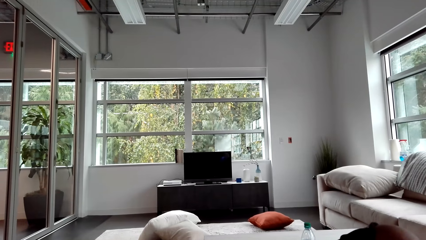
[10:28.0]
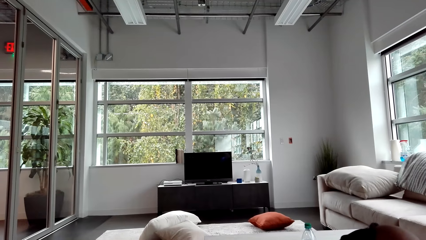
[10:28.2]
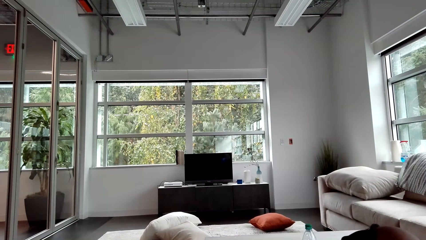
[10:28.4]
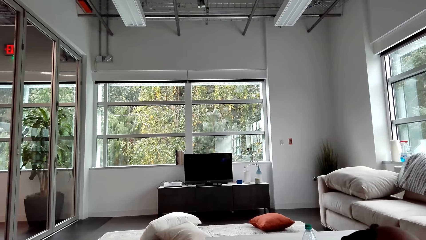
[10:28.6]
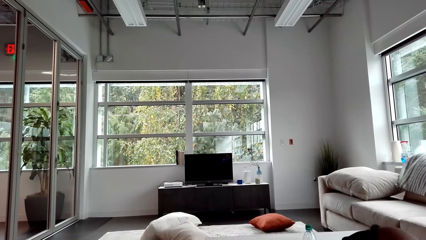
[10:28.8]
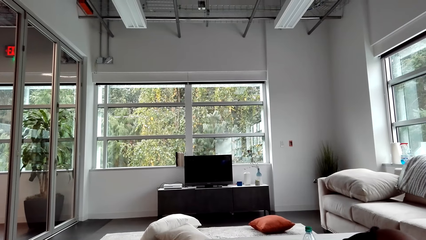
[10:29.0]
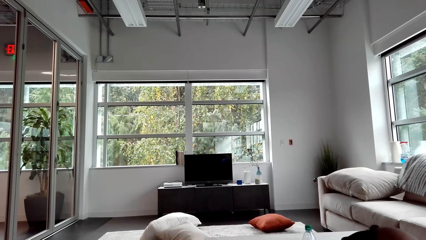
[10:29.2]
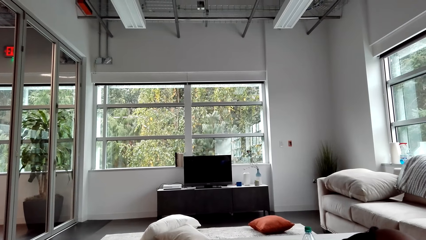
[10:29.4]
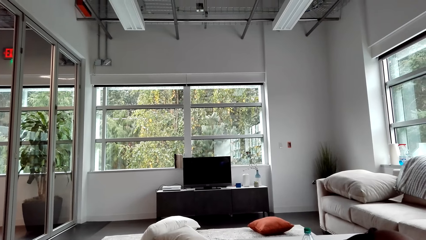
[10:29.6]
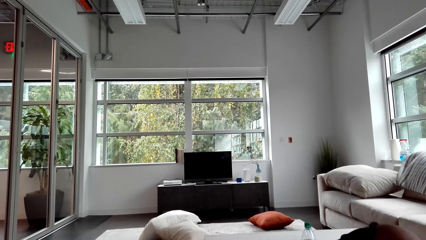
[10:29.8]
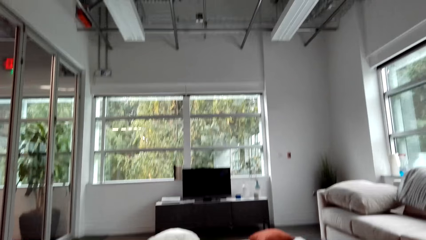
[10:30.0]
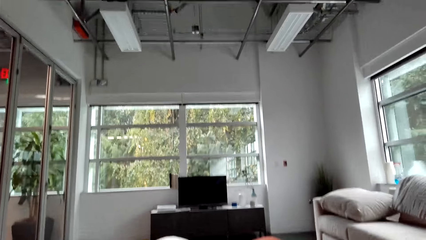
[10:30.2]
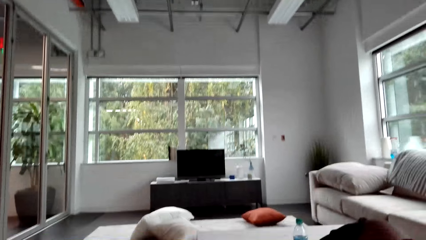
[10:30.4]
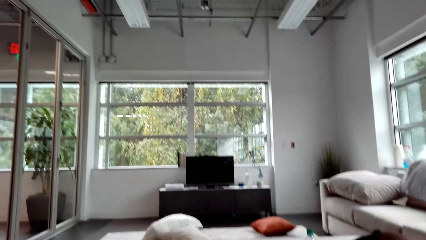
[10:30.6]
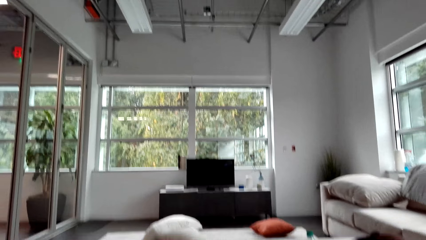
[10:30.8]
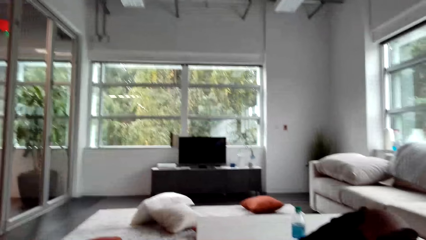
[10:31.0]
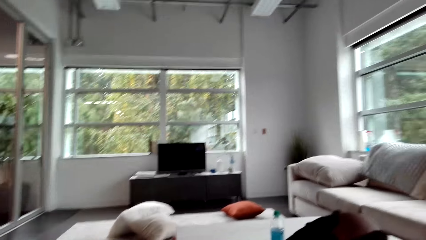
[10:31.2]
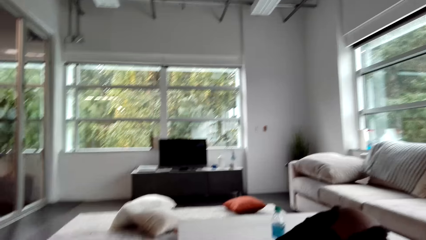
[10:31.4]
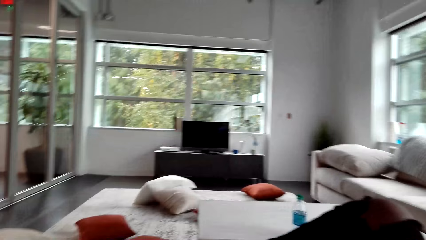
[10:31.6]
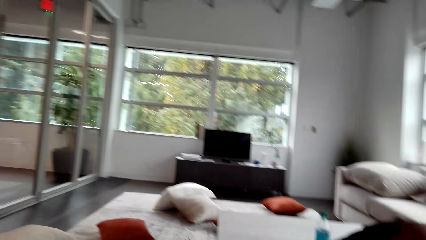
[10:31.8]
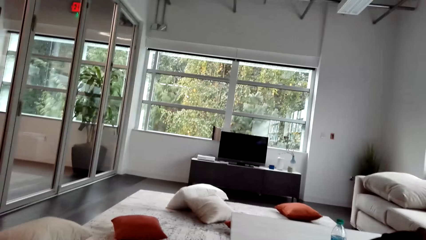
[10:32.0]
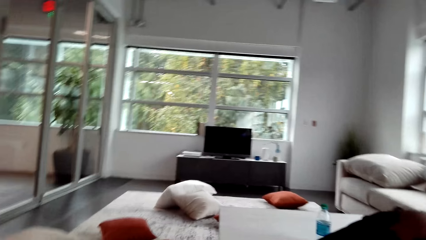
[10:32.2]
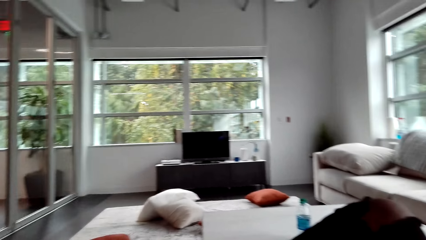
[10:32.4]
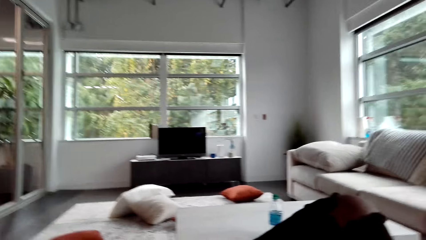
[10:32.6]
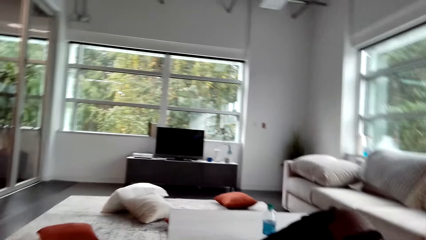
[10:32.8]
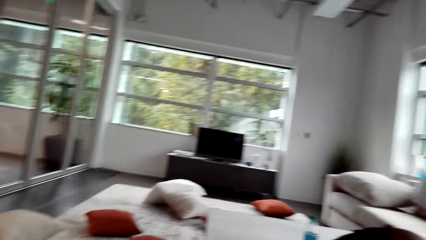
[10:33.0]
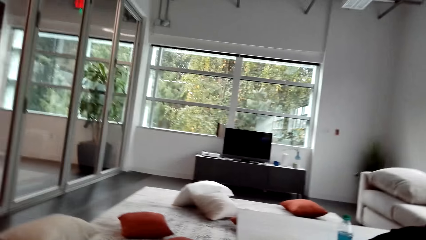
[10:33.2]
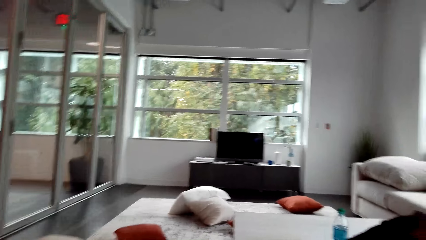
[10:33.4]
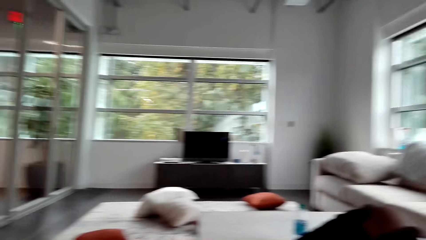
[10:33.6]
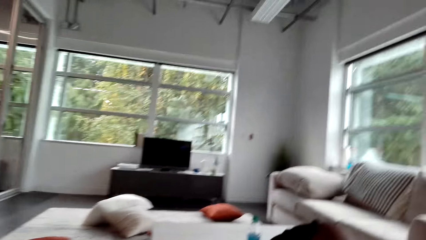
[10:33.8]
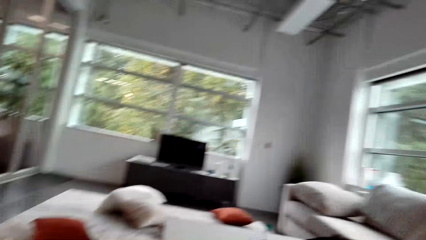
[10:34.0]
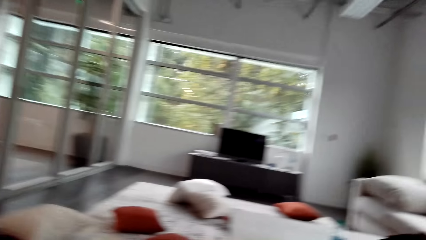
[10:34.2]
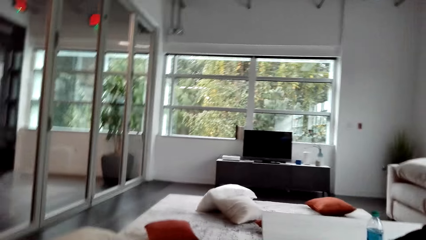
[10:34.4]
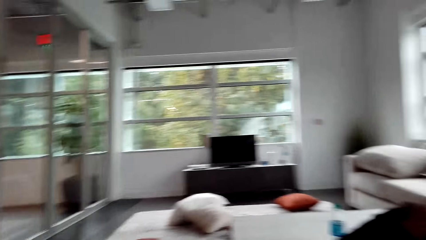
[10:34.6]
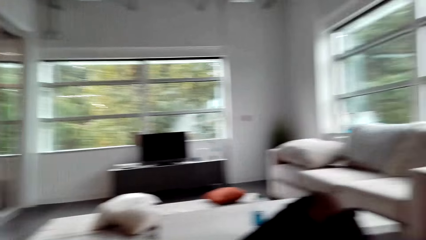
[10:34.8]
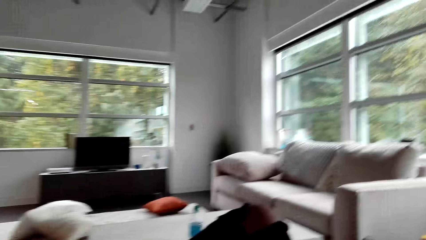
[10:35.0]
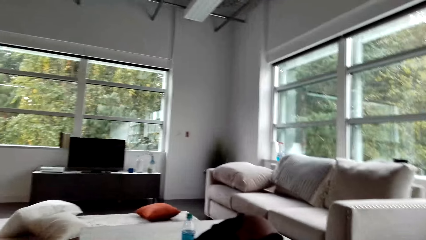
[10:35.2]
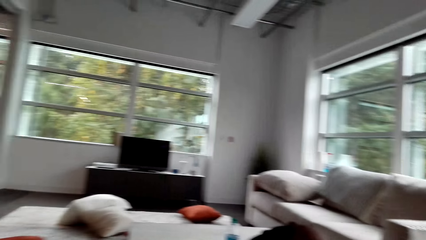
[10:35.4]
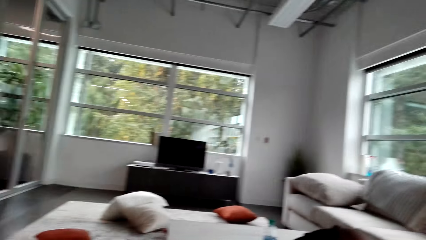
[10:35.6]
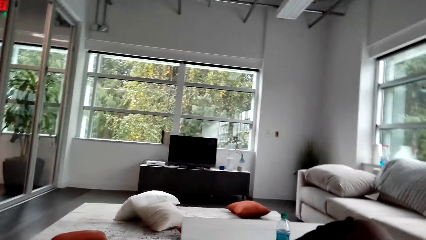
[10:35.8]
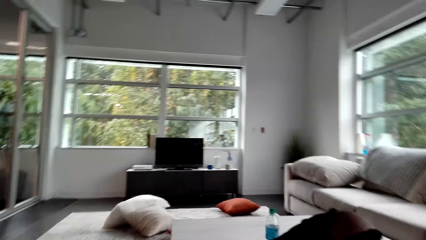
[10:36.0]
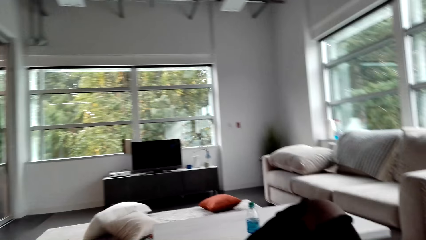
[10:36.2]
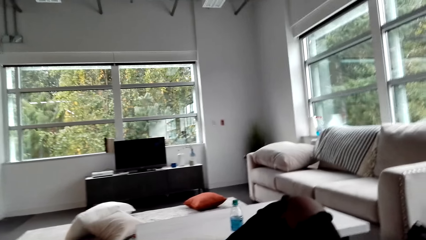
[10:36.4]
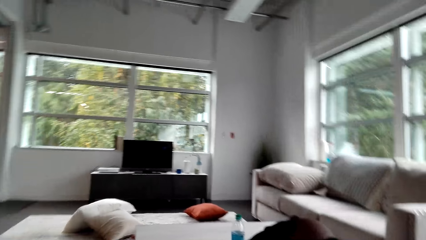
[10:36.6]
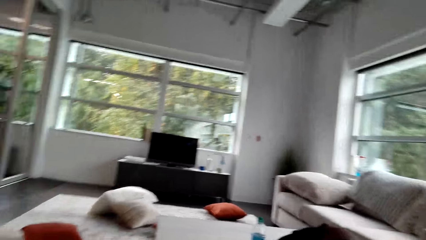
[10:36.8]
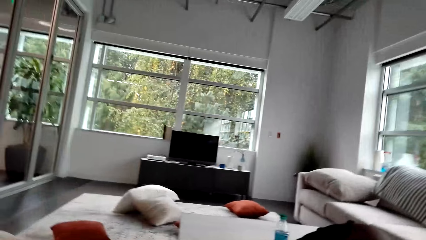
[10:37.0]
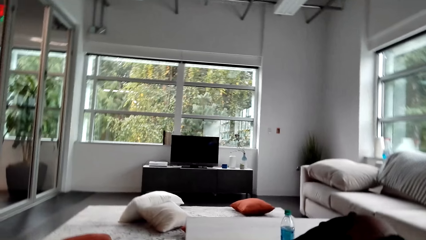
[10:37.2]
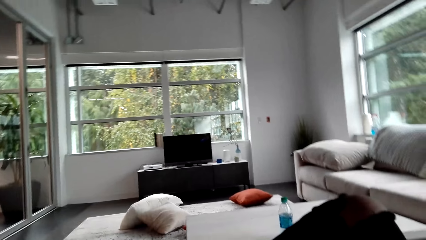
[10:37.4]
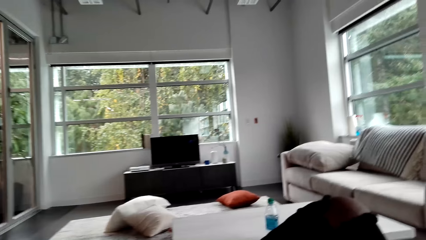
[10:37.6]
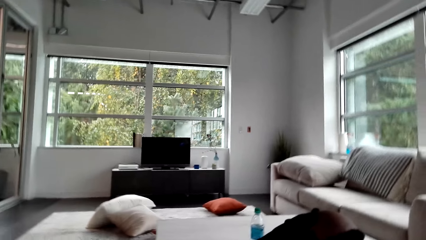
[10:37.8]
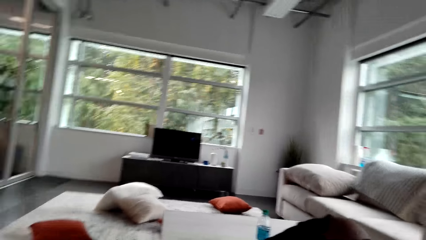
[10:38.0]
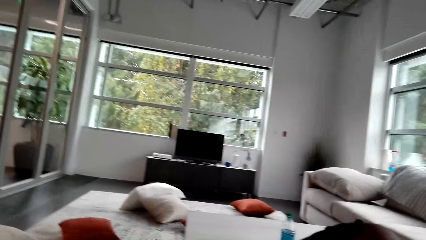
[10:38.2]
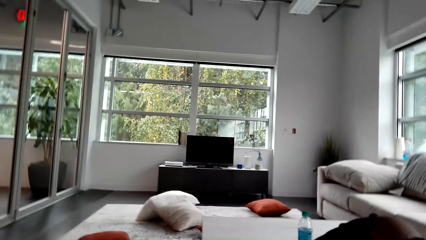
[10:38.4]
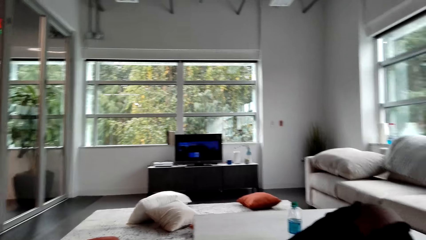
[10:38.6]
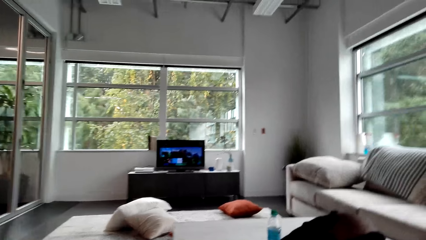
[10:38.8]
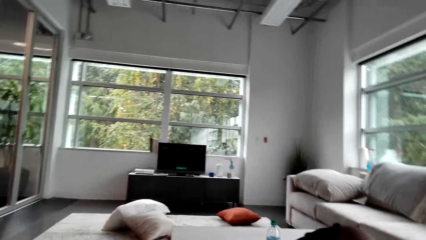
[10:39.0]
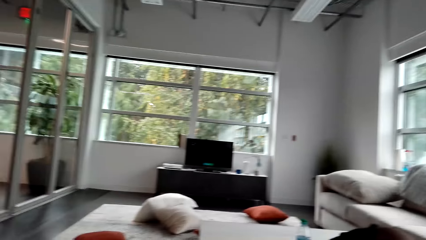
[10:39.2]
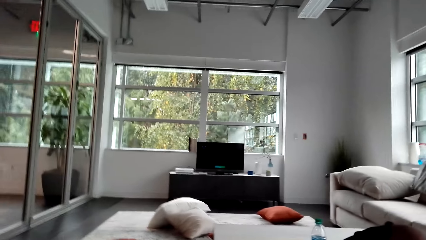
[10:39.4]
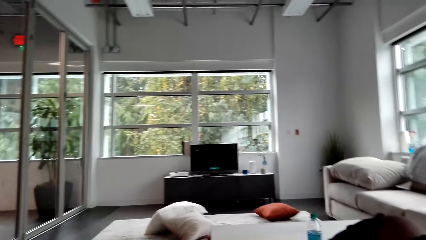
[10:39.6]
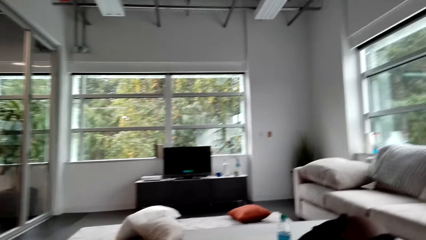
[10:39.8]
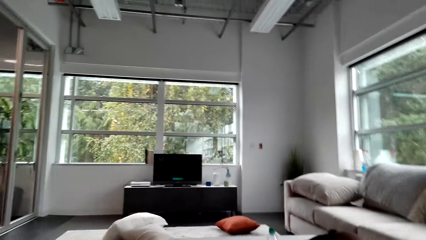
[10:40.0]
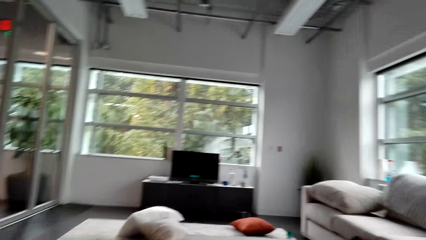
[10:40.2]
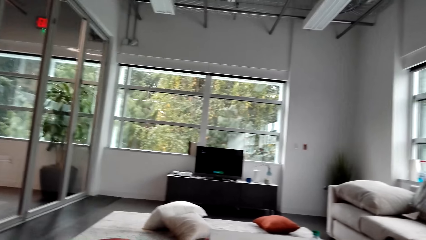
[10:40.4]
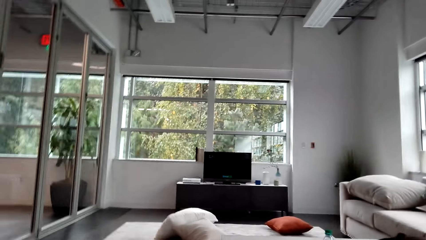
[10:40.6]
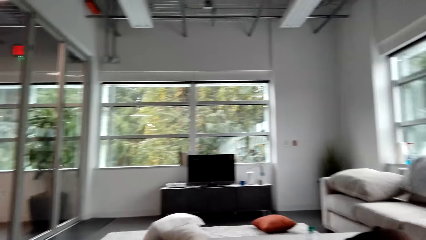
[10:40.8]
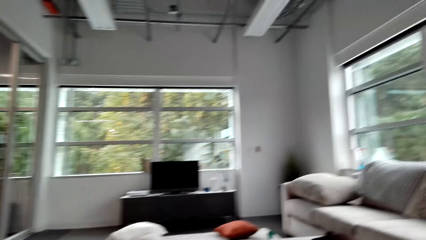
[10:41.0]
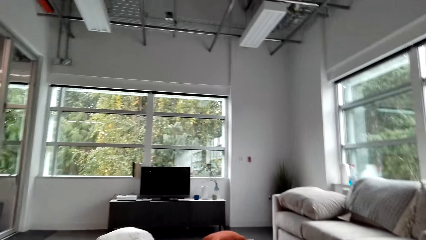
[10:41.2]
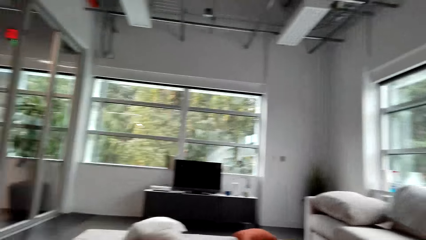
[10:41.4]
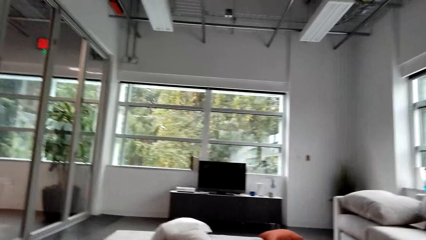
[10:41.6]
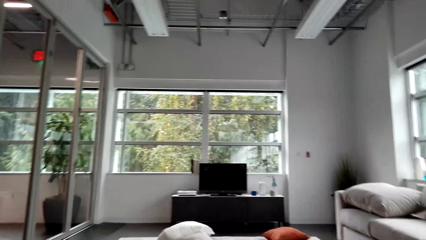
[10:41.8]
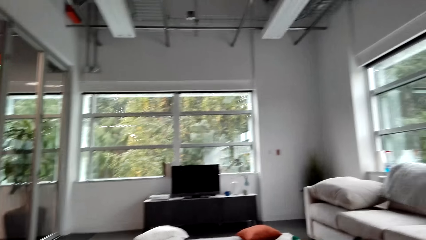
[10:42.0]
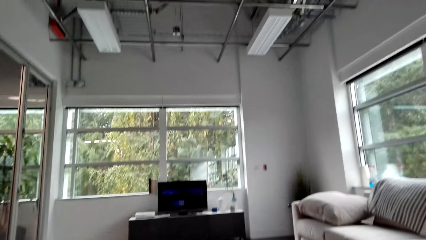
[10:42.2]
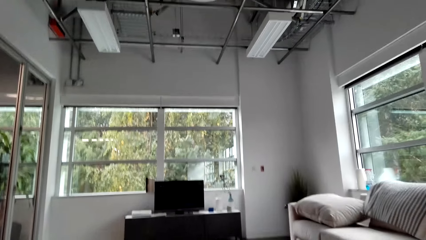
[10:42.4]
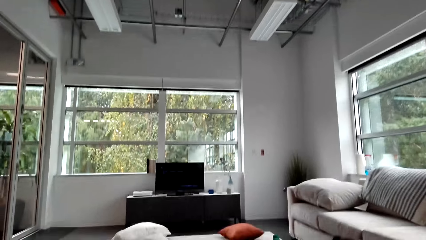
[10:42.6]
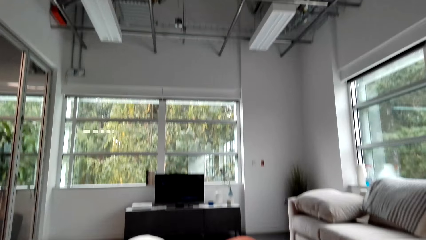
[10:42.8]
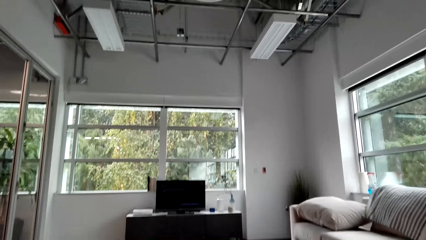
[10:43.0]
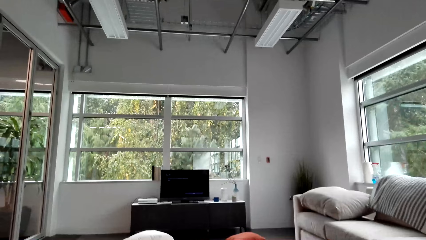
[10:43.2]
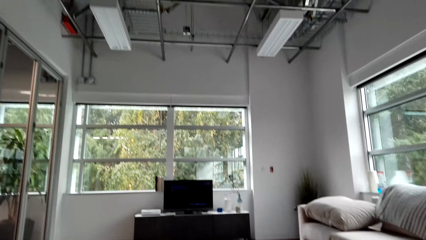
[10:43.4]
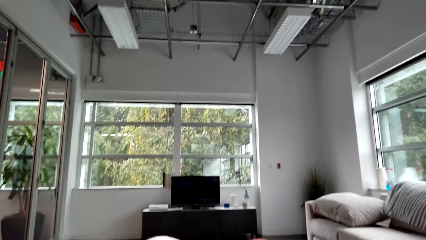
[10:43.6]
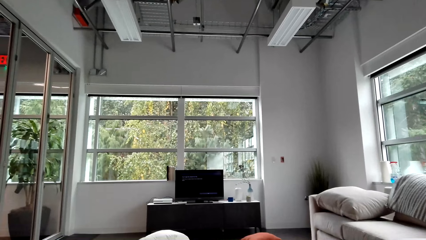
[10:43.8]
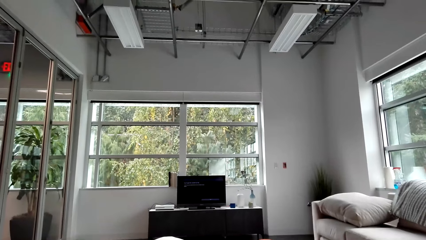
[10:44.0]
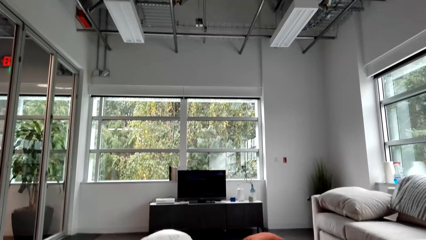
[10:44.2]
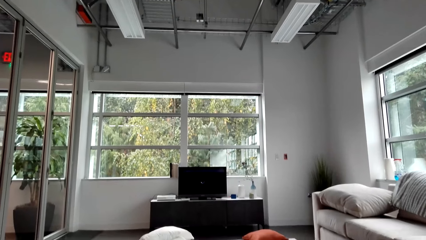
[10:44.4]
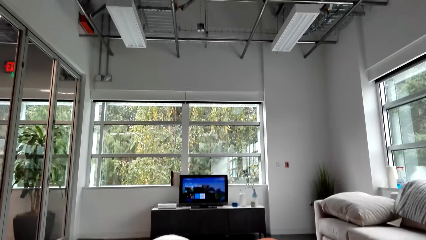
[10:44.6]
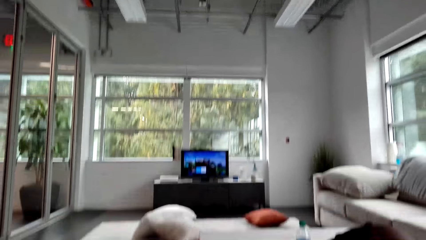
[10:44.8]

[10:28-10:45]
The camera wearer shakes their head.
